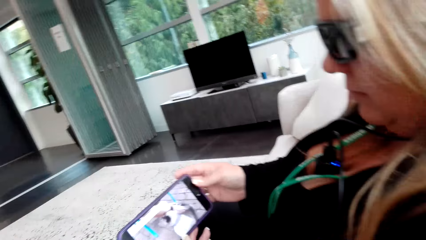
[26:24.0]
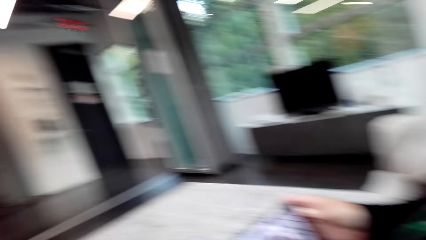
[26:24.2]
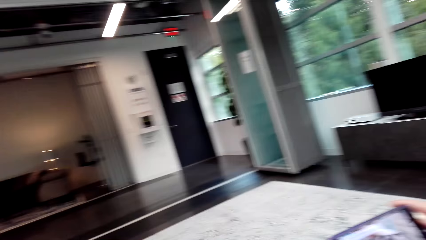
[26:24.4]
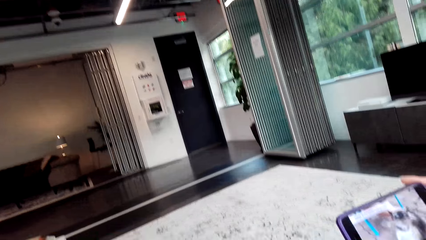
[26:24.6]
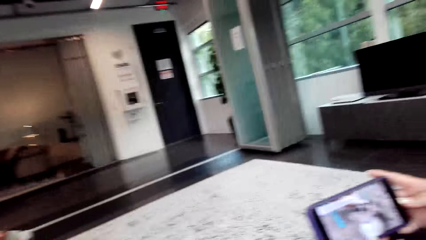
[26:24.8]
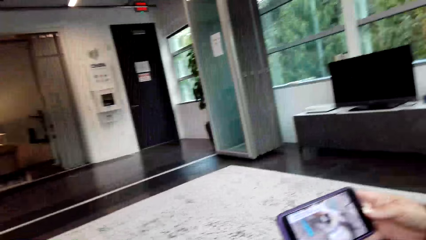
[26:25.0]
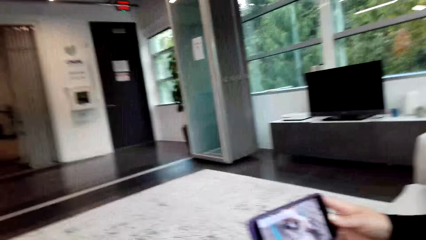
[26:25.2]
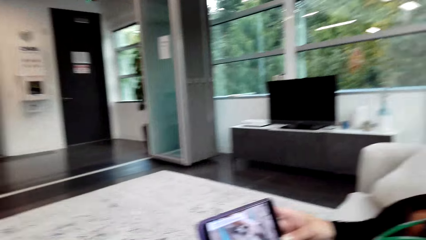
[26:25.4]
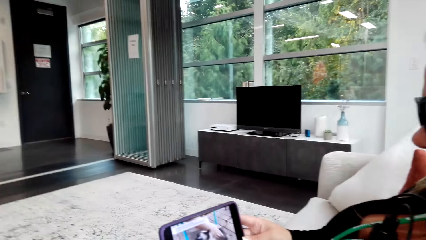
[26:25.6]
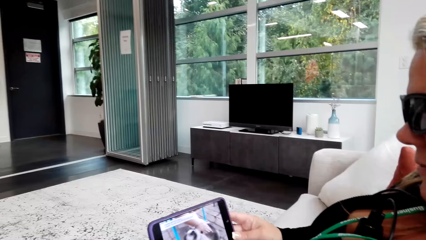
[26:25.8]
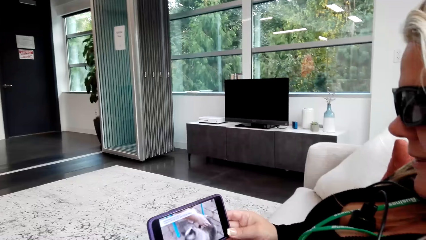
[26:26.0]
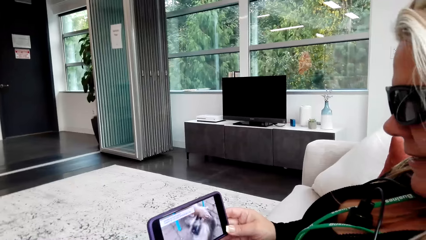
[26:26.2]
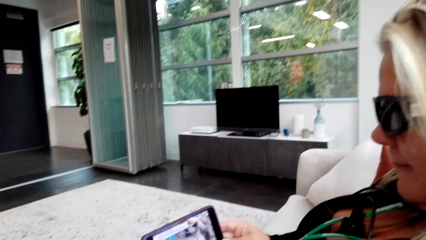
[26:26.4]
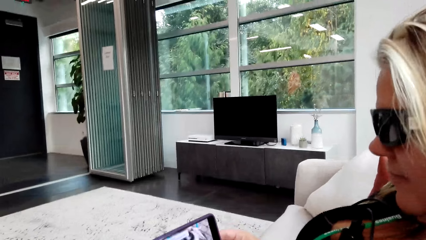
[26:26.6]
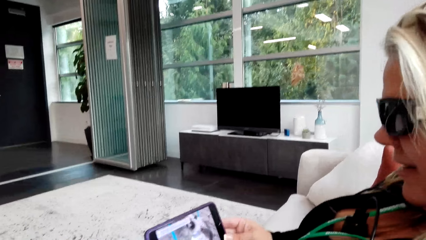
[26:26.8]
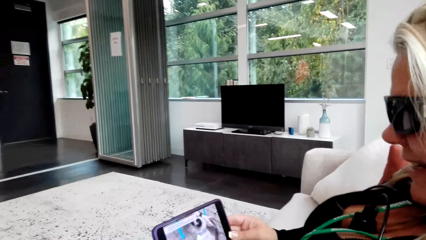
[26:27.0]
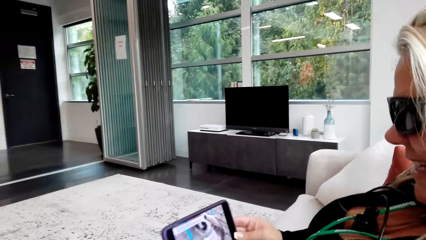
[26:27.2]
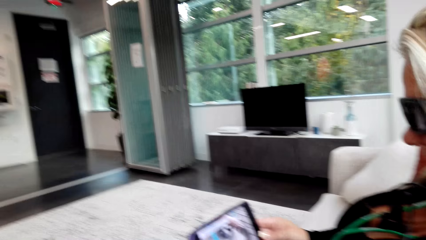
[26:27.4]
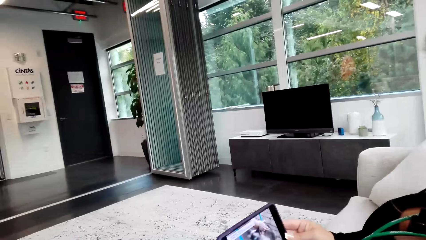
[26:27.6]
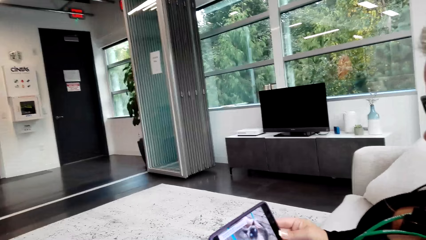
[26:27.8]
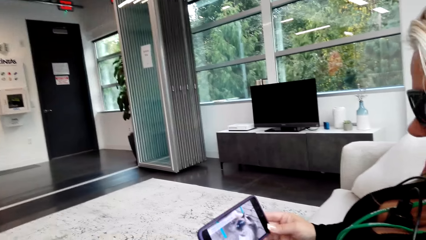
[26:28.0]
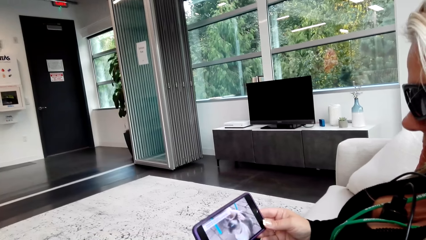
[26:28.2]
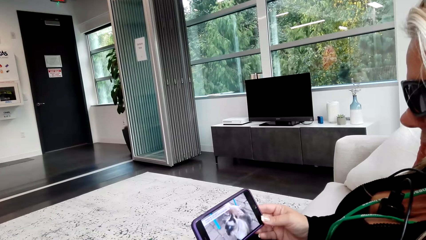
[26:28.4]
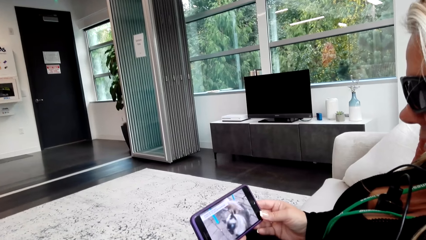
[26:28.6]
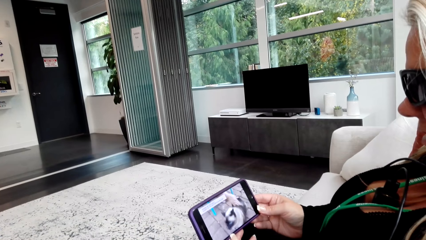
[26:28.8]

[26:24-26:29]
The camera wearer looks at the phone. They look at a lady. The lady looks at the phone.

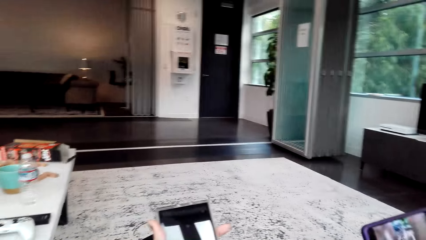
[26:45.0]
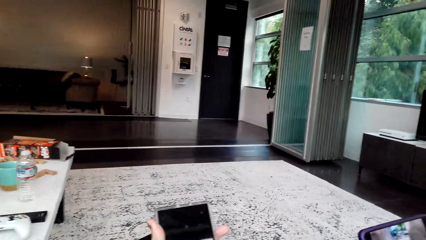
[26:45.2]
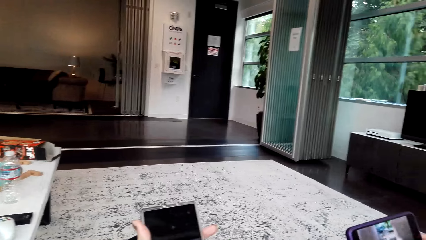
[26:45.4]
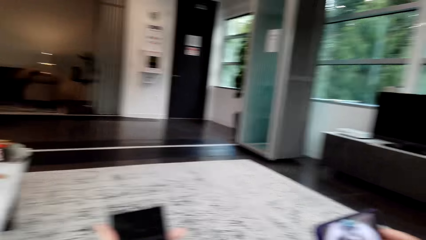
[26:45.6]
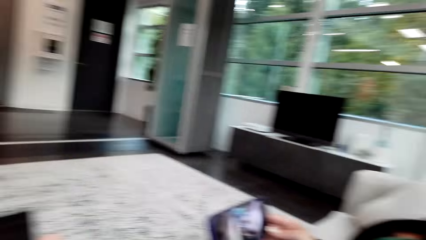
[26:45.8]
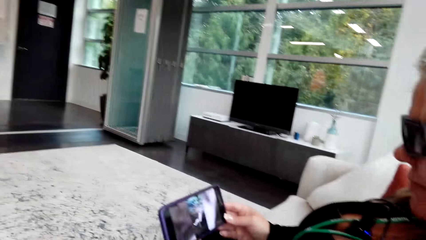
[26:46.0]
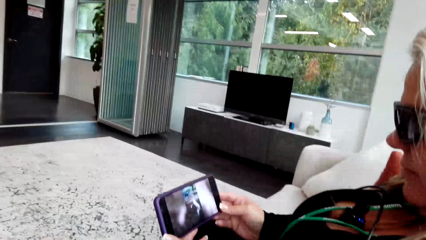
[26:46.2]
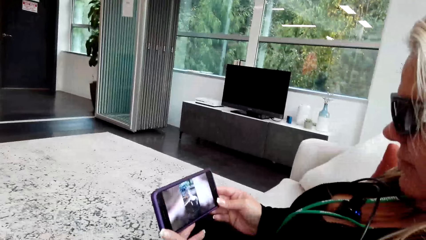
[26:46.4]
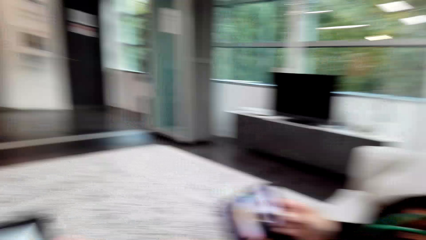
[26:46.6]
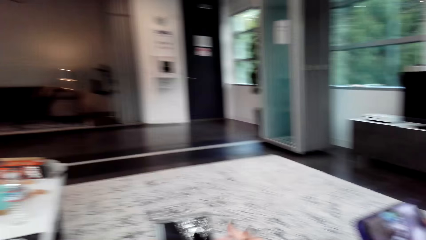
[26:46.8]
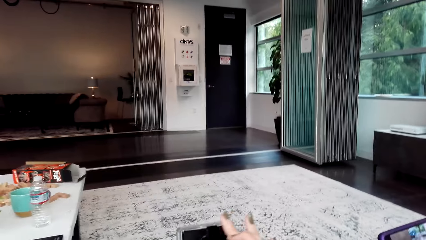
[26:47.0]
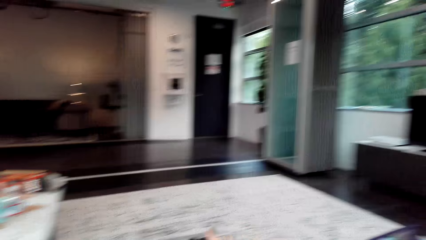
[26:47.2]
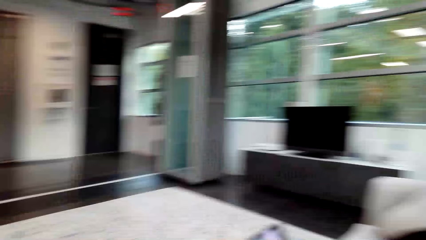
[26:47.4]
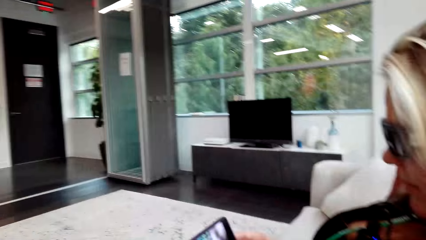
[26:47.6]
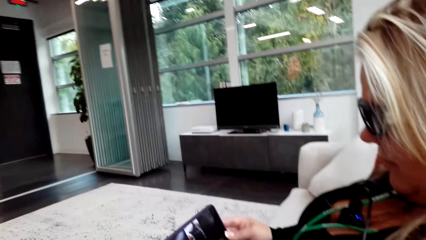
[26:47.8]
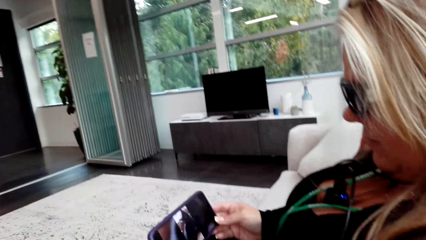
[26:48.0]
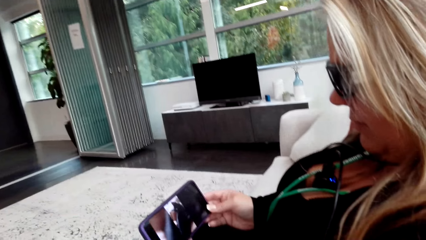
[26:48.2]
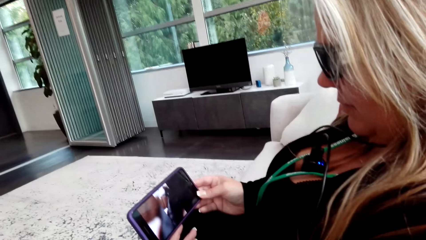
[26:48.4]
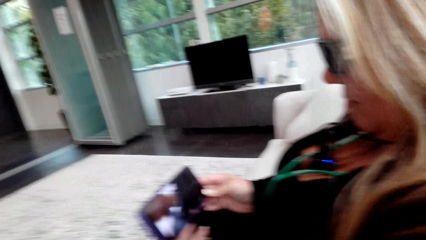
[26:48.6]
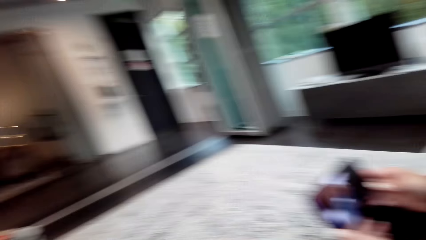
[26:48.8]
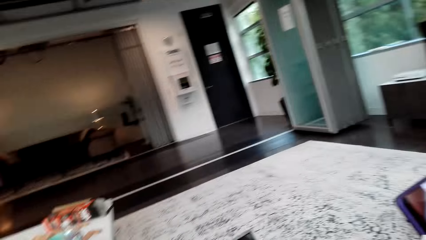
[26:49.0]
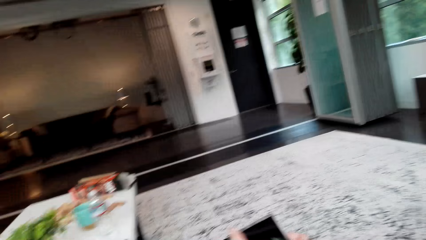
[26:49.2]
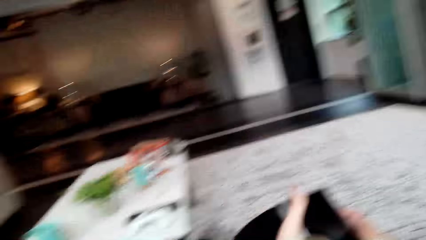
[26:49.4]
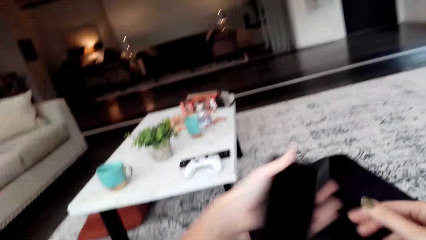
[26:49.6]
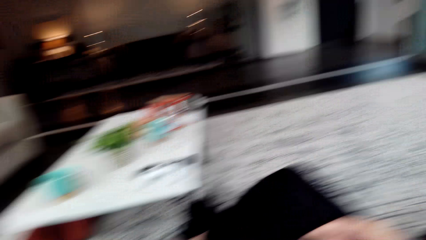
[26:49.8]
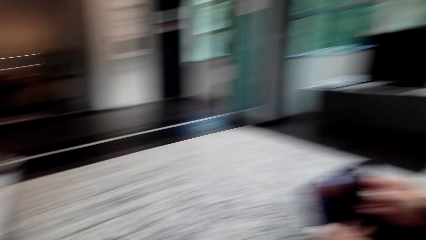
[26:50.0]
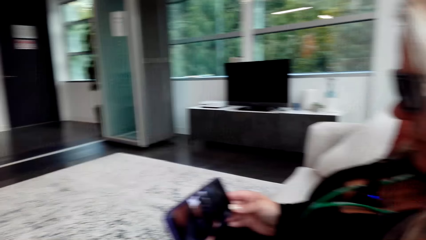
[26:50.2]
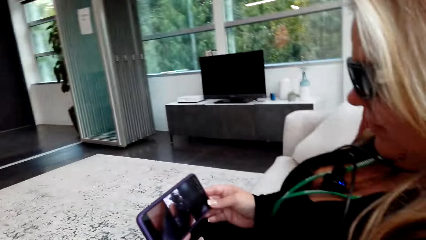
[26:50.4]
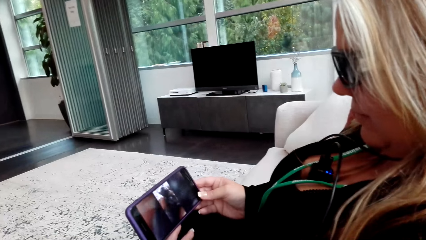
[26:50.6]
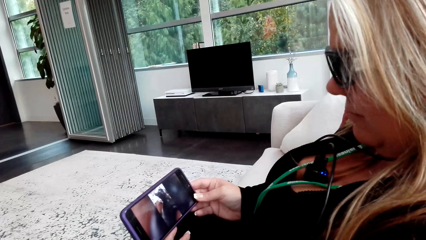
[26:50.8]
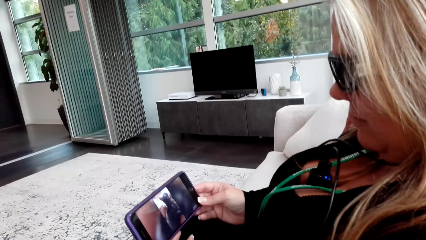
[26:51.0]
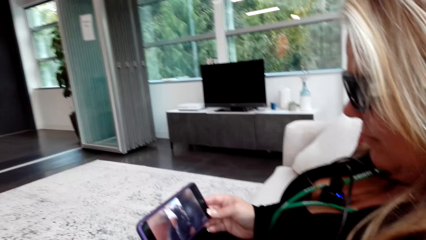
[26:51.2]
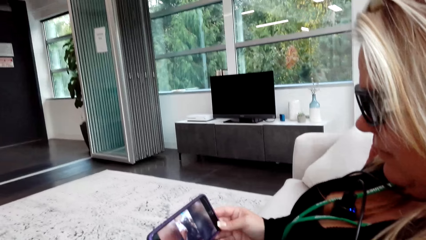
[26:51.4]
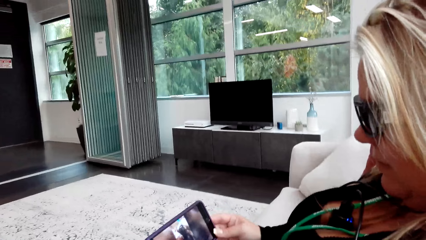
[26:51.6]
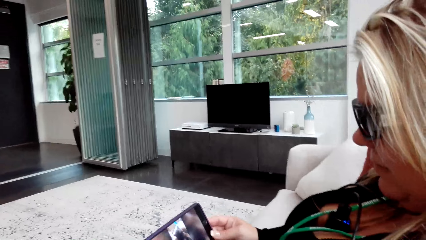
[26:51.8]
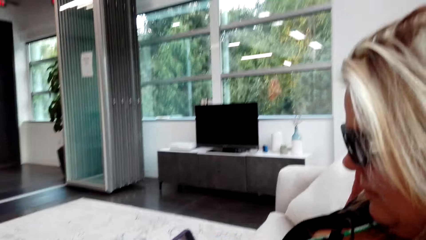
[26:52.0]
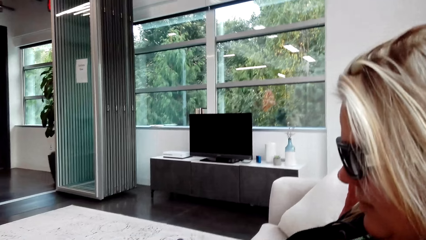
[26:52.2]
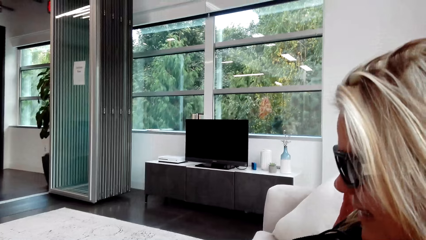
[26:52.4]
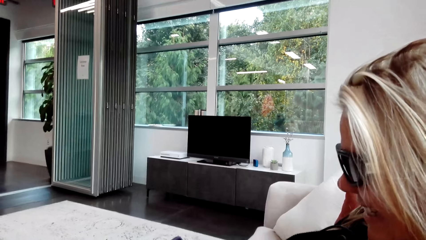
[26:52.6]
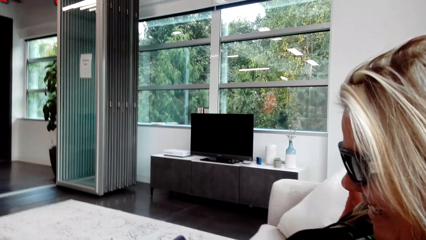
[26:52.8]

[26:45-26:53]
The camera wearer chats with a lady.

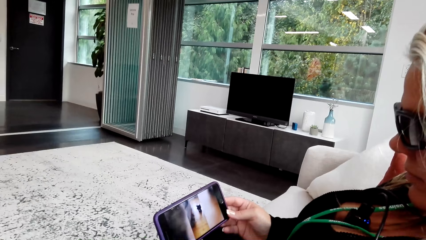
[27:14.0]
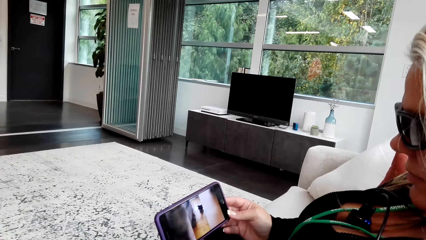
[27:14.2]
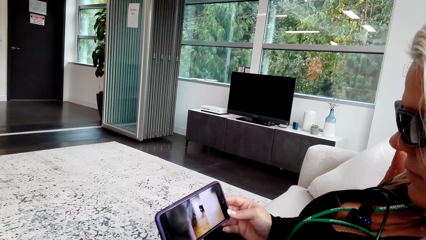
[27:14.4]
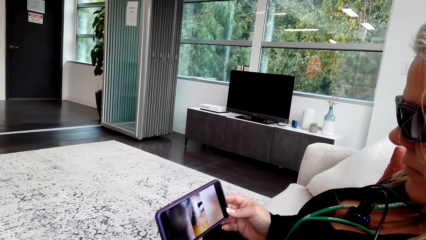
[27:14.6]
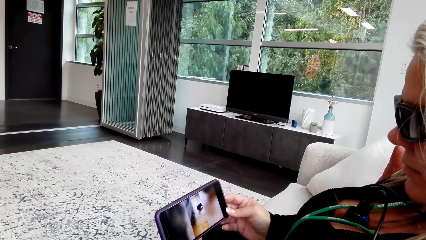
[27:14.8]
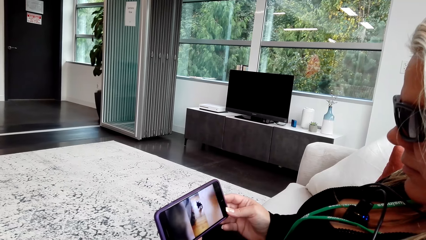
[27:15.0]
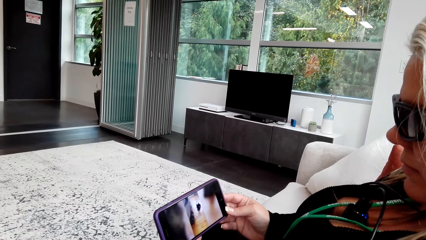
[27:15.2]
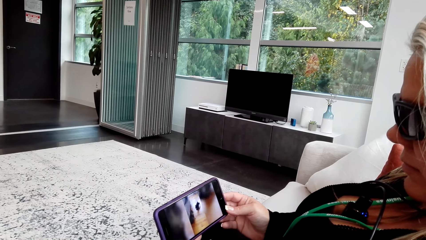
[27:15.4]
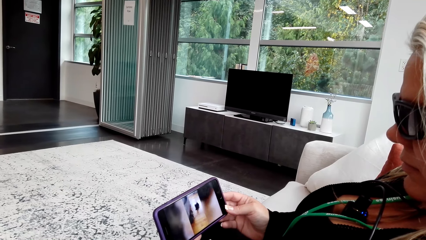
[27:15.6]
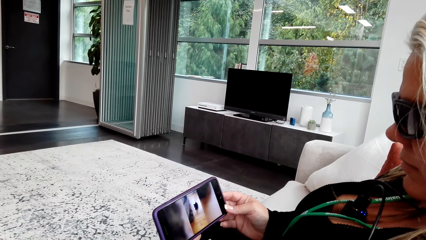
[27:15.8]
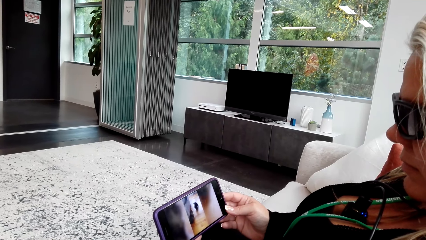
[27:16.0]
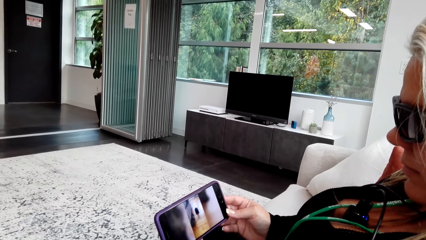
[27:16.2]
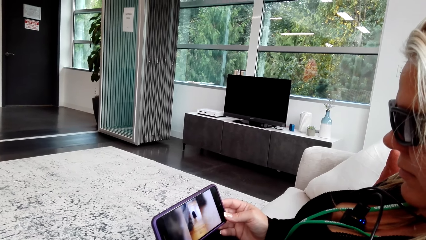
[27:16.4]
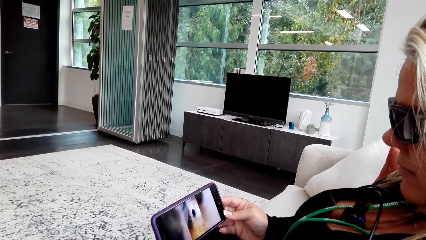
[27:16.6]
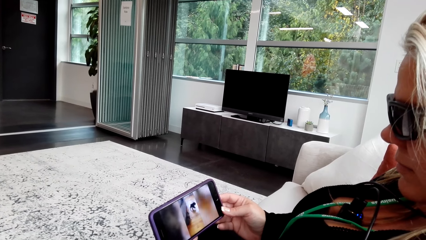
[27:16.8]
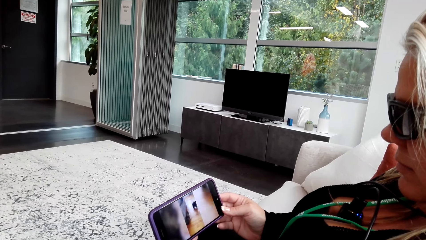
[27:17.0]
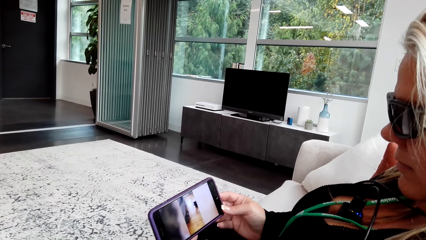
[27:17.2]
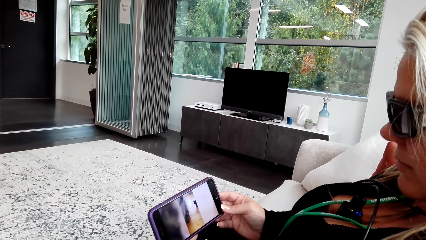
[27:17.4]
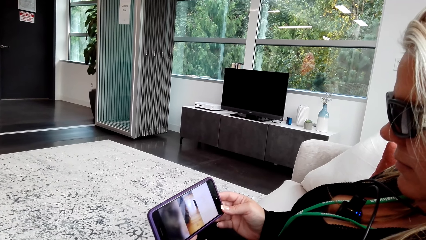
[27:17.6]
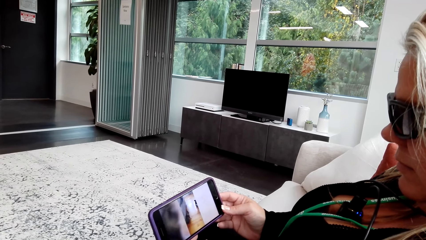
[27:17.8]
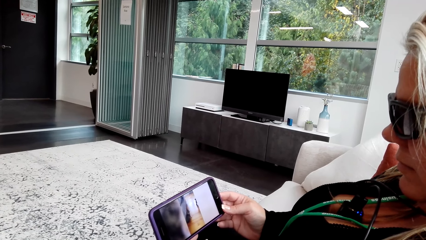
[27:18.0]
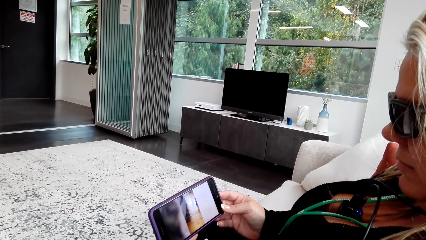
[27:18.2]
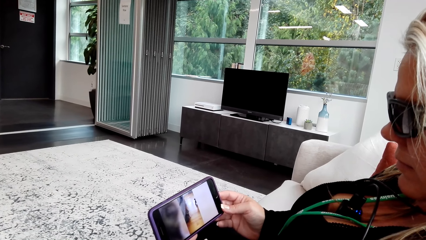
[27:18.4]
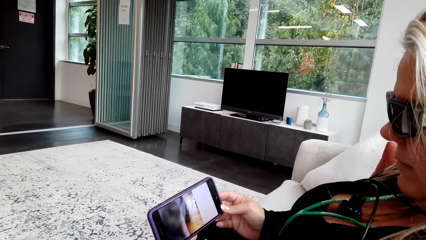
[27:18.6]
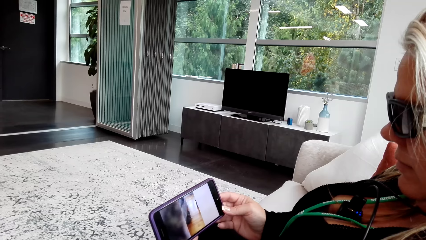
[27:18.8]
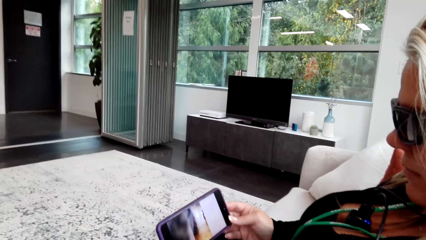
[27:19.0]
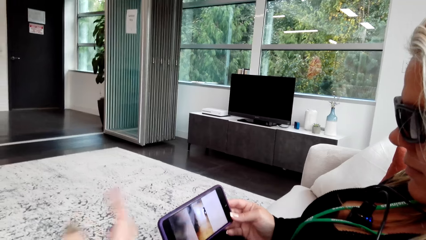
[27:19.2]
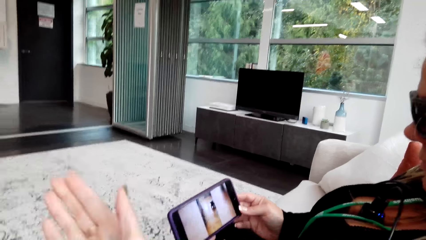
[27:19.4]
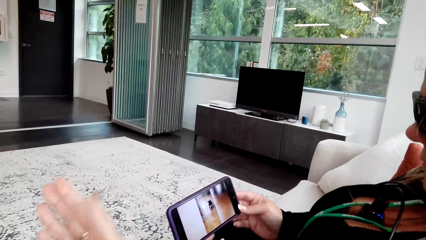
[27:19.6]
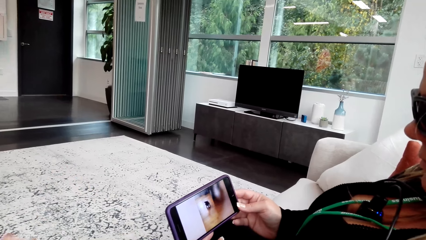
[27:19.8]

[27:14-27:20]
The camera wearer watches a video on a woman's phone. The woman watches the video on the phone.
